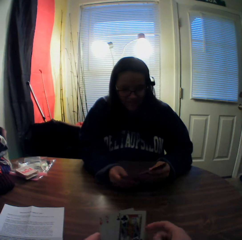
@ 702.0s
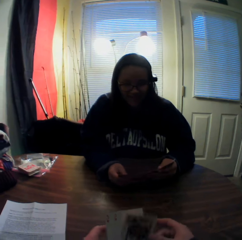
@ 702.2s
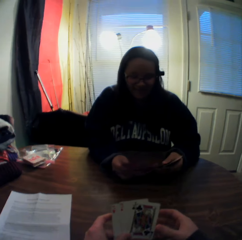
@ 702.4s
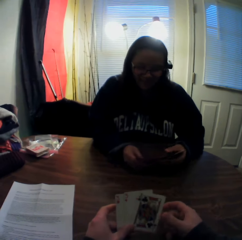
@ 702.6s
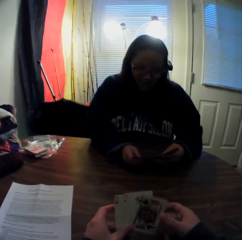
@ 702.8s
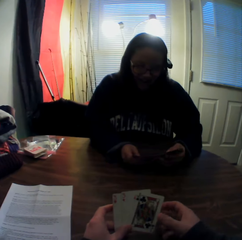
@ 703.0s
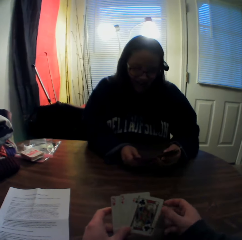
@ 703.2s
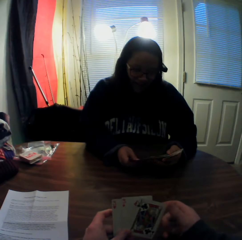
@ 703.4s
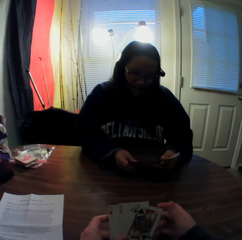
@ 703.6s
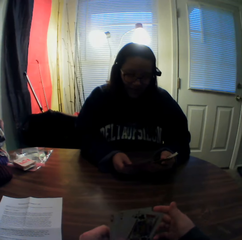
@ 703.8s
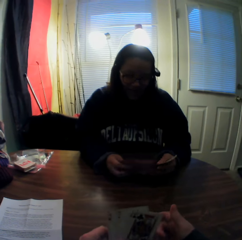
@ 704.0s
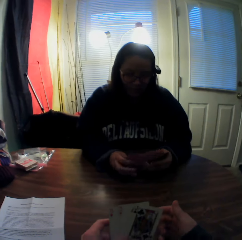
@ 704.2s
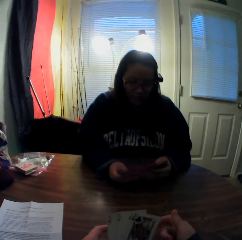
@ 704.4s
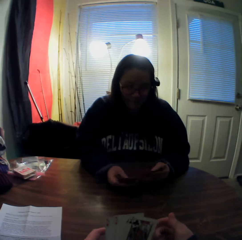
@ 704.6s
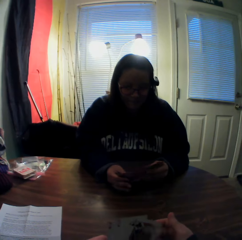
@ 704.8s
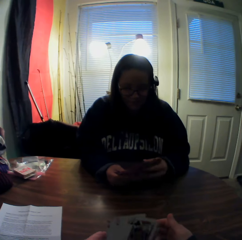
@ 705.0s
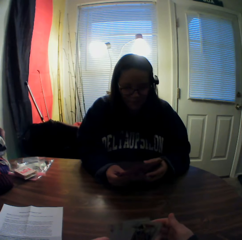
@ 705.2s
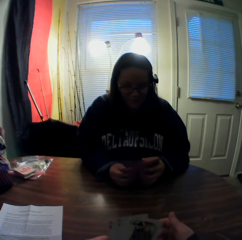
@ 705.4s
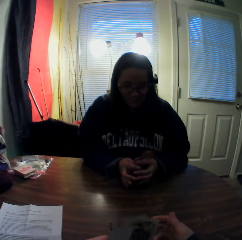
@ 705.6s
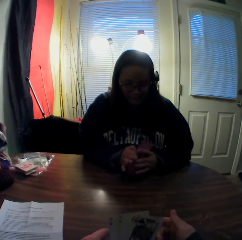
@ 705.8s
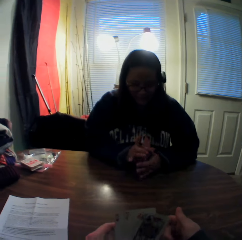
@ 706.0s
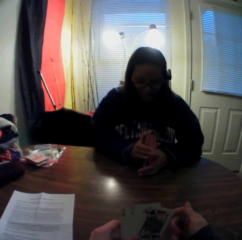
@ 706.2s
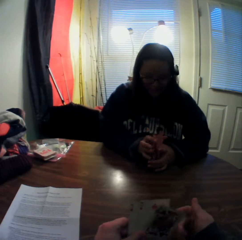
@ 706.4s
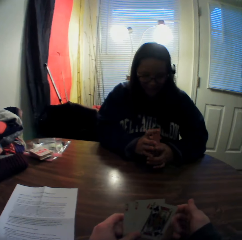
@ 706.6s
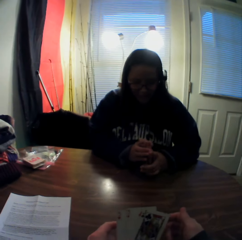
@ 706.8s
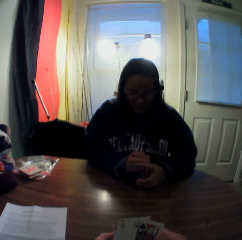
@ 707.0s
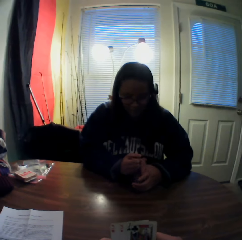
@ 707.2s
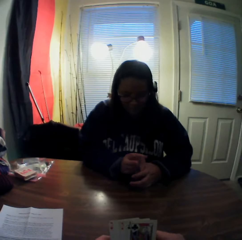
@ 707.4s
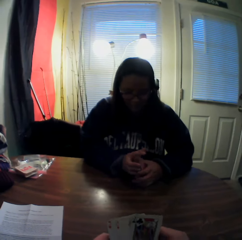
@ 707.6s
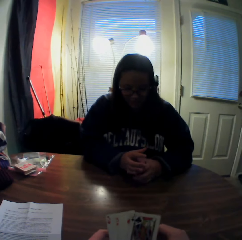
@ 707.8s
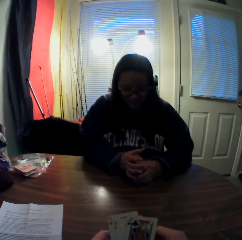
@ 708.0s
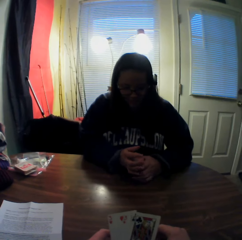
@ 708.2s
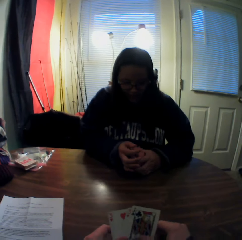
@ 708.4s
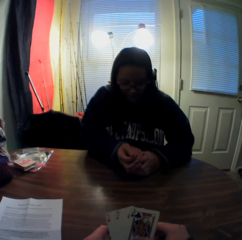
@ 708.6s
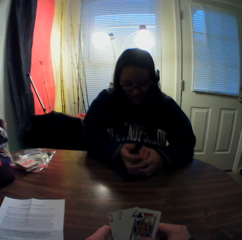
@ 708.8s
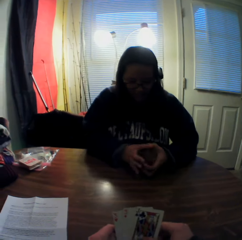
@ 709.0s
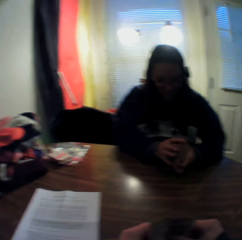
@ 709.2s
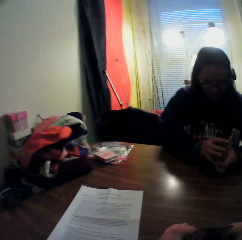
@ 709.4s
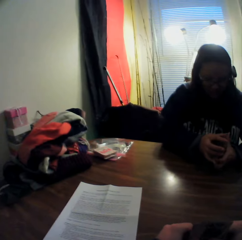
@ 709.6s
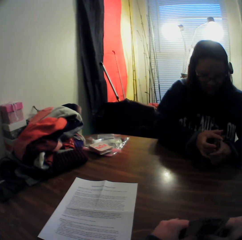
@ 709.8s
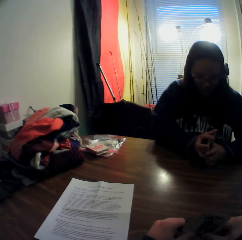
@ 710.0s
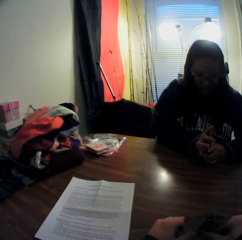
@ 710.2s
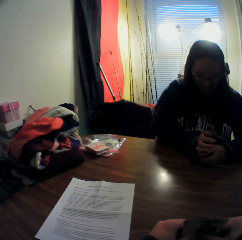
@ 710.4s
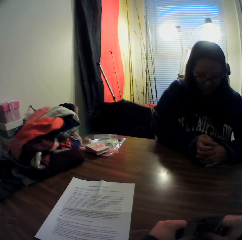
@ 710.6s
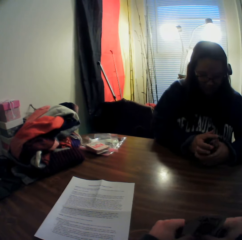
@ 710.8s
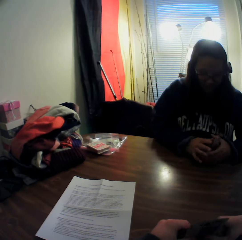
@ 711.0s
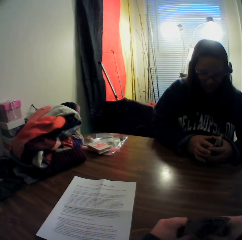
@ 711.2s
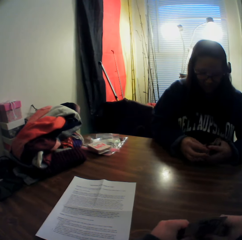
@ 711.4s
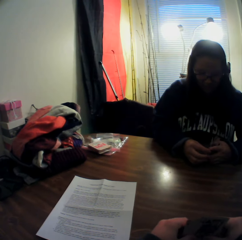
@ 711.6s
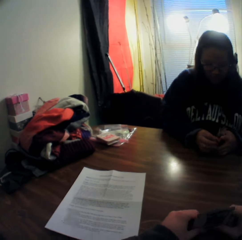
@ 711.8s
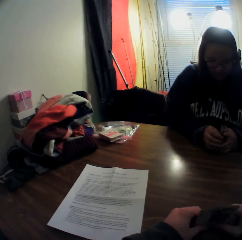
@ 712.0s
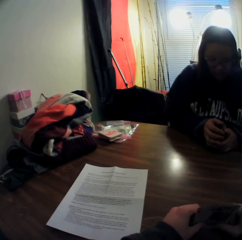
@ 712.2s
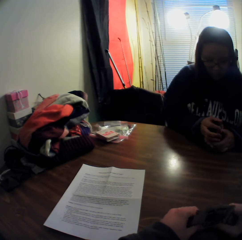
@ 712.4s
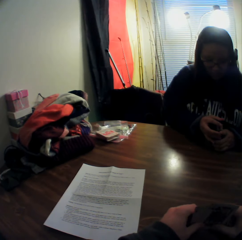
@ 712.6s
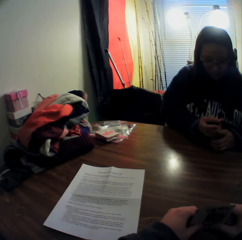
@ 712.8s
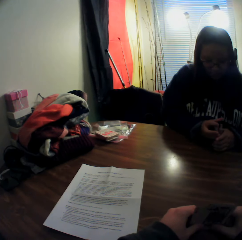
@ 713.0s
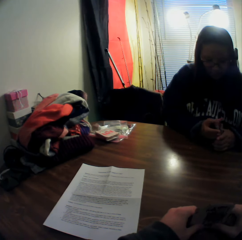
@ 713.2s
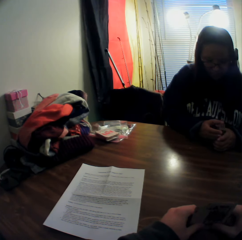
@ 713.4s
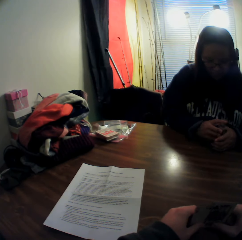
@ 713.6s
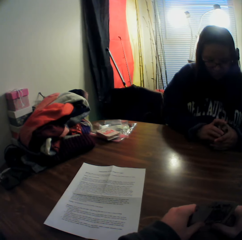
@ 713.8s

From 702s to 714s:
The camera wearer taps a card in his left hand with his right hand. A woman gathers the stack of cards in her hands. The camera wearer stares at the woman. He stares at the table.

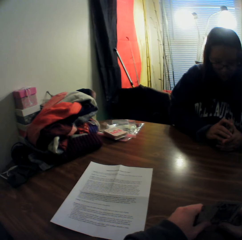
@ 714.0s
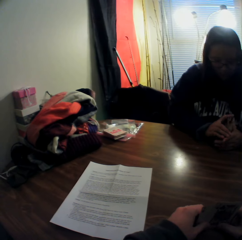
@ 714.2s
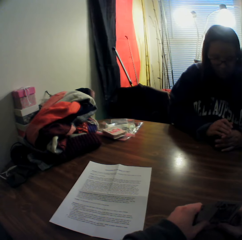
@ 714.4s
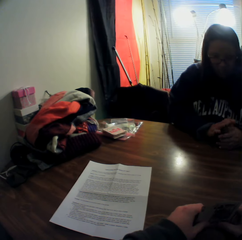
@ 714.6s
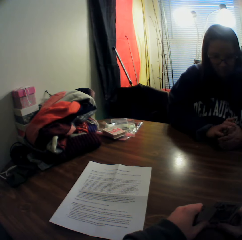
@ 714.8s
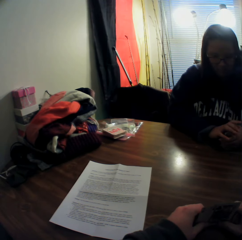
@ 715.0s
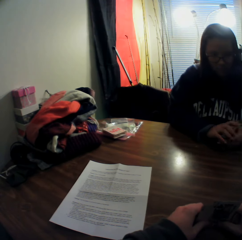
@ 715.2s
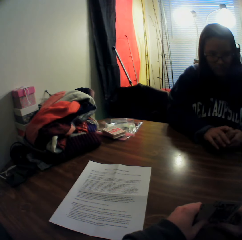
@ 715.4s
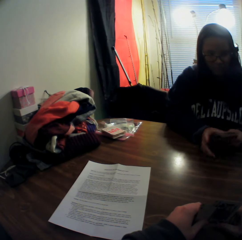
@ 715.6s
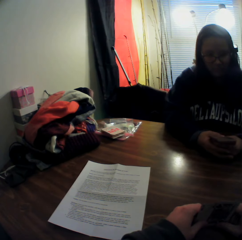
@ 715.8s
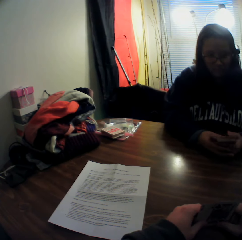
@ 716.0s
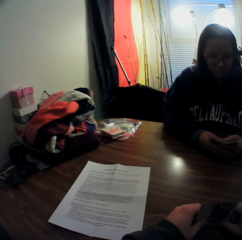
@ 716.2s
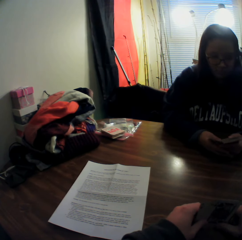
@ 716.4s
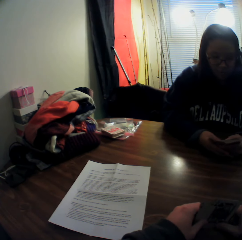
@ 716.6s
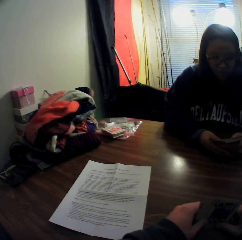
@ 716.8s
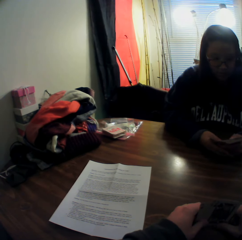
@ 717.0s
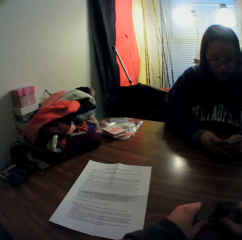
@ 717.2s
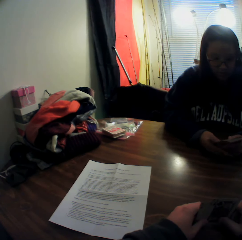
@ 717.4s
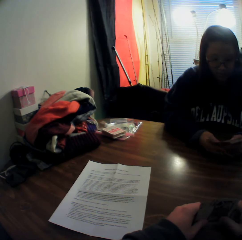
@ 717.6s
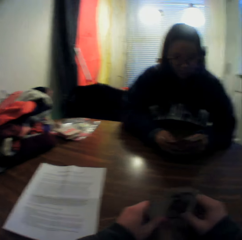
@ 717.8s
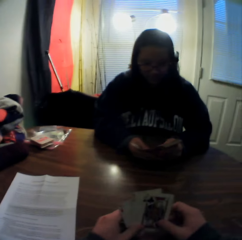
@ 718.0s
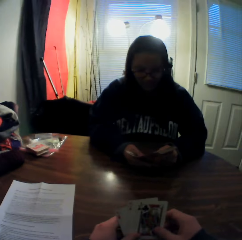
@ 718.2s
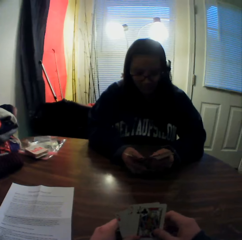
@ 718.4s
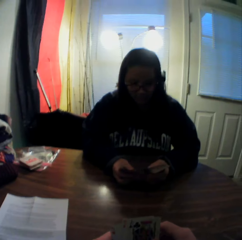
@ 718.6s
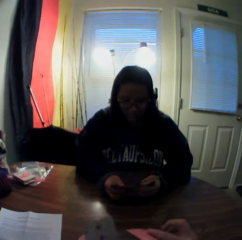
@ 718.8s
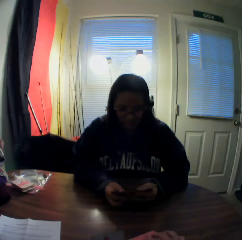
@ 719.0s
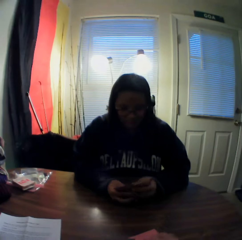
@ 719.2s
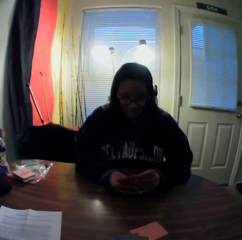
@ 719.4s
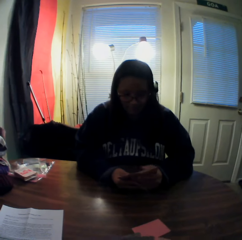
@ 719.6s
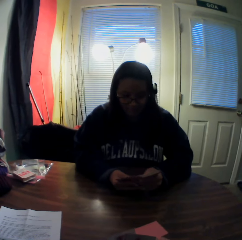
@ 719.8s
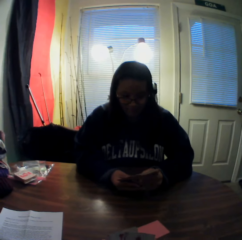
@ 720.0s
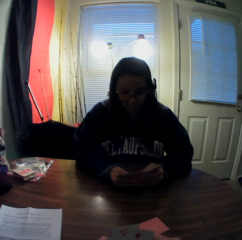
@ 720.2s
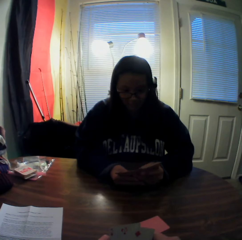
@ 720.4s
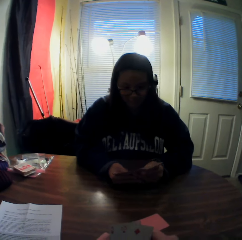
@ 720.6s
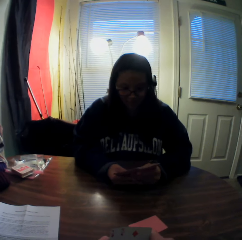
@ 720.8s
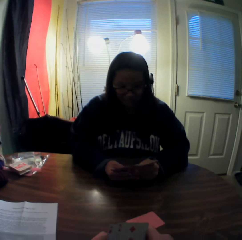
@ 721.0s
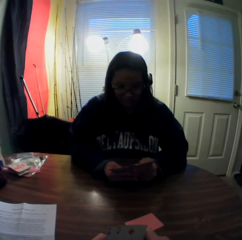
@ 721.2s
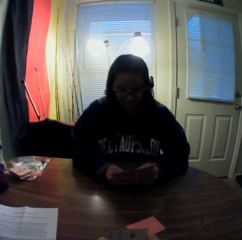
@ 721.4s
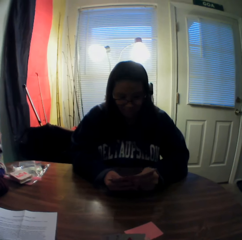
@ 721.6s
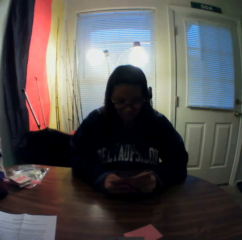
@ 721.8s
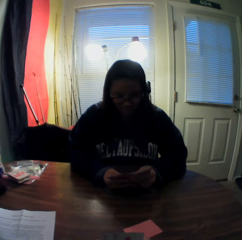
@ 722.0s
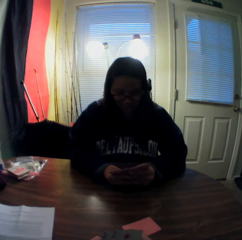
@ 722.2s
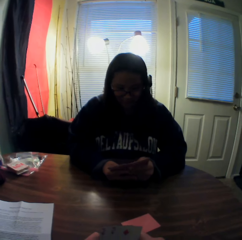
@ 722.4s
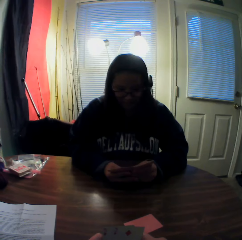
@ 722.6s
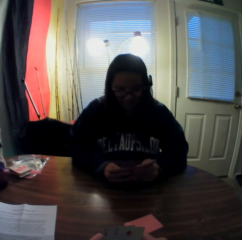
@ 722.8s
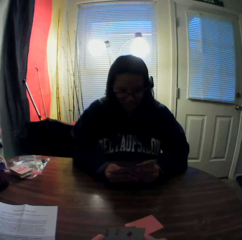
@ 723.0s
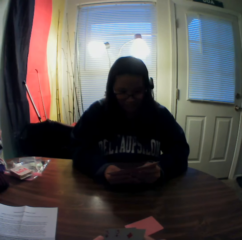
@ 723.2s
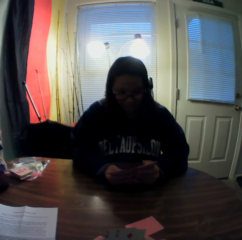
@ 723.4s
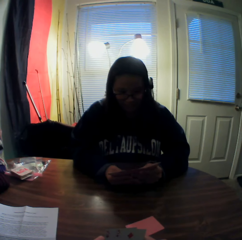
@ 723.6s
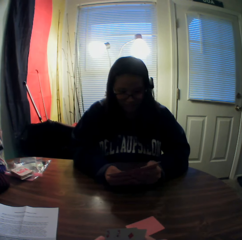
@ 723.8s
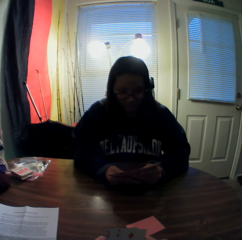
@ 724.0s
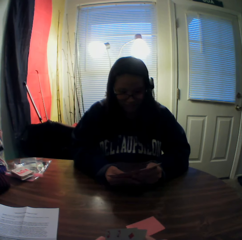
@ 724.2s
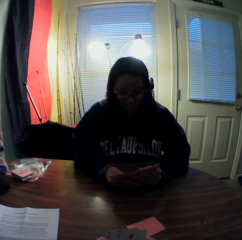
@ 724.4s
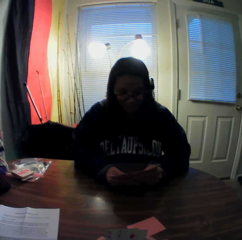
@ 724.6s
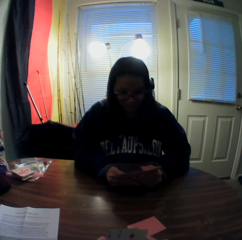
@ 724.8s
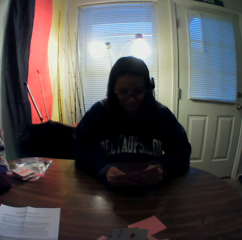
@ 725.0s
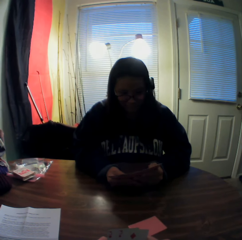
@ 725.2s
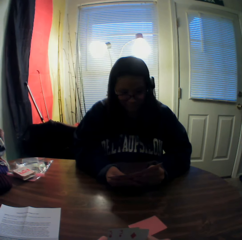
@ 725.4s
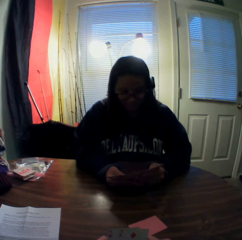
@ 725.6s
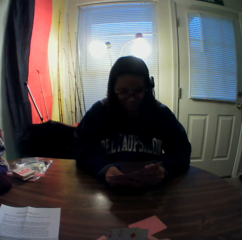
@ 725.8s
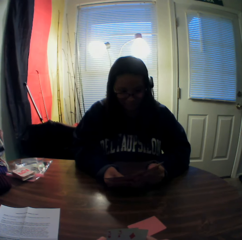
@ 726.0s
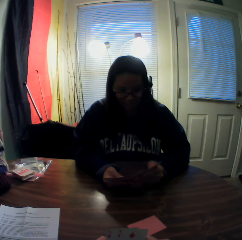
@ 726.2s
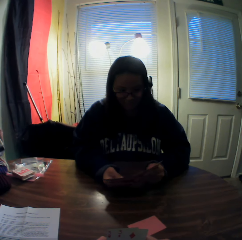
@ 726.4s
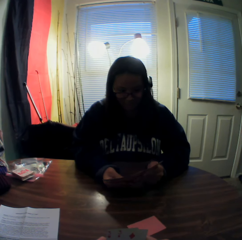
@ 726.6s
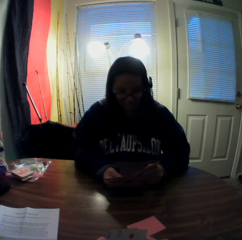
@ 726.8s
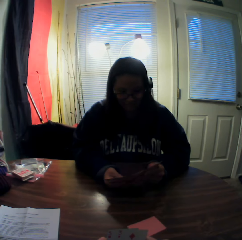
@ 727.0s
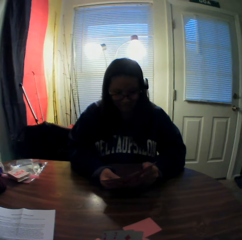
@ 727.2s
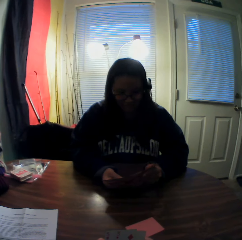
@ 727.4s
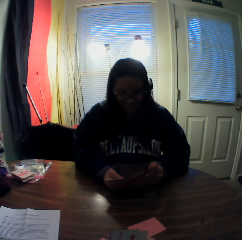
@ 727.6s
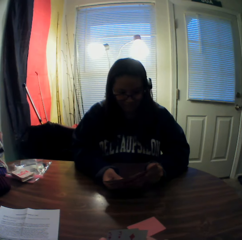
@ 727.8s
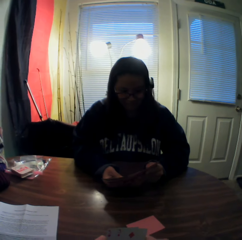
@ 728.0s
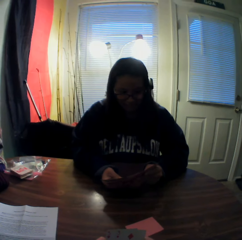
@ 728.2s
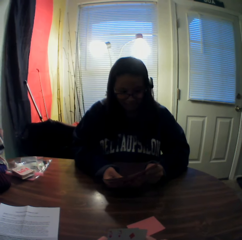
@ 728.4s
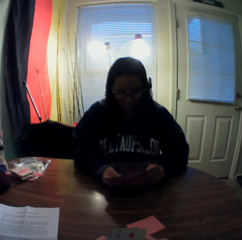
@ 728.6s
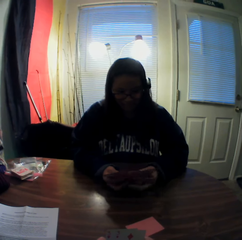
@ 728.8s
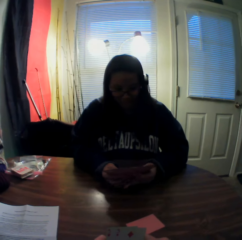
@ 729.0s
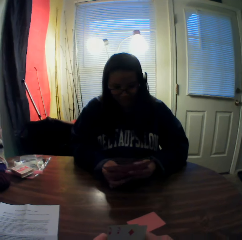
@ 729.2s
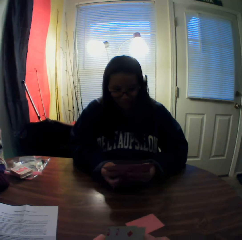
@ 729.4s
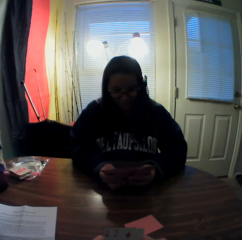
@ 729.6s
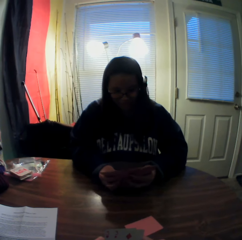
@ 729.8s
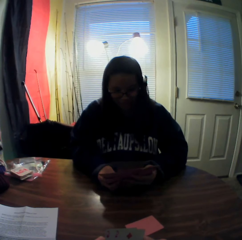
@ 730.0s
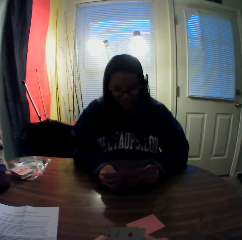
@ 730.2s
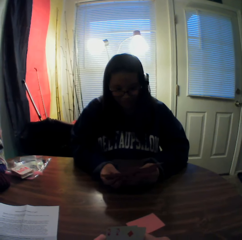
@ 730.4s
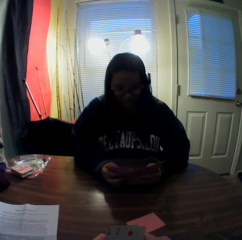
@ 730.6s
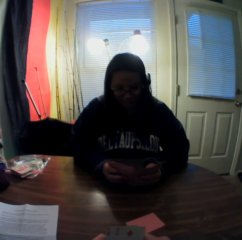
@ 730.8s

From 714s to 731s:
A woman flips through the stack of cards in her hands. The camera wearer stares at the woman. He picks a card from the stack of cards in his hands with his right hand and places the card onto the table. The woman inspects the cards in her hands.
